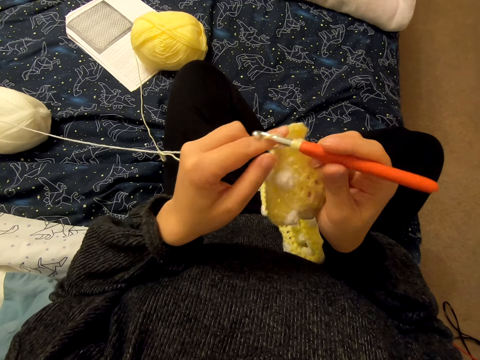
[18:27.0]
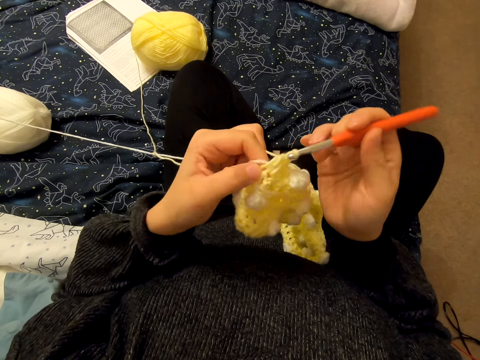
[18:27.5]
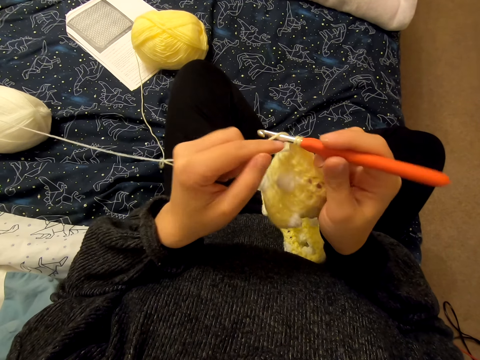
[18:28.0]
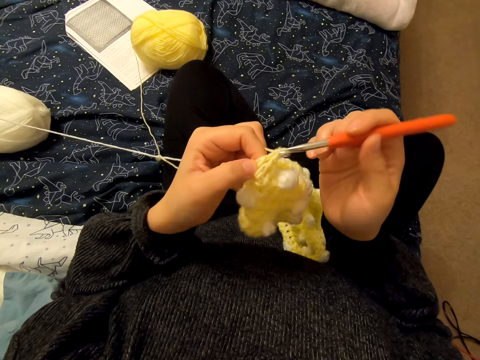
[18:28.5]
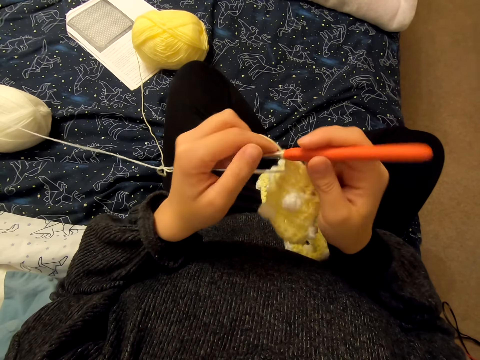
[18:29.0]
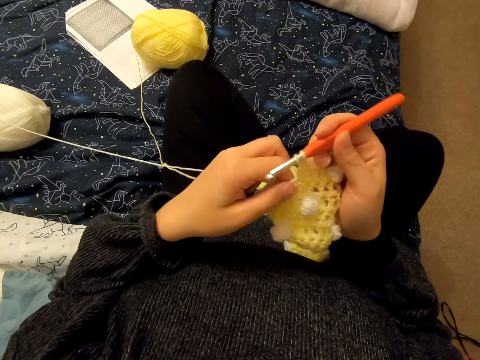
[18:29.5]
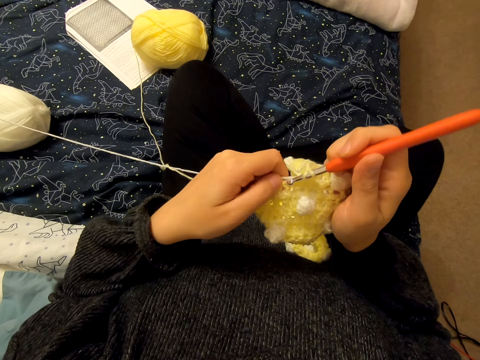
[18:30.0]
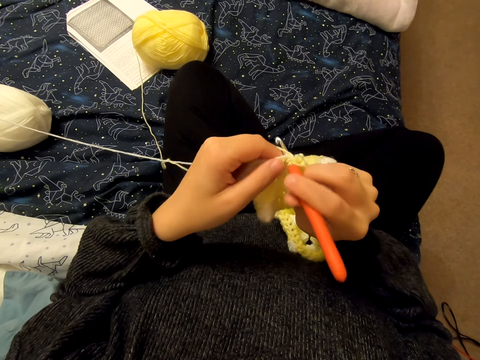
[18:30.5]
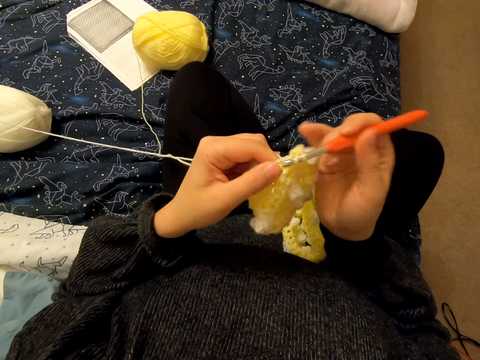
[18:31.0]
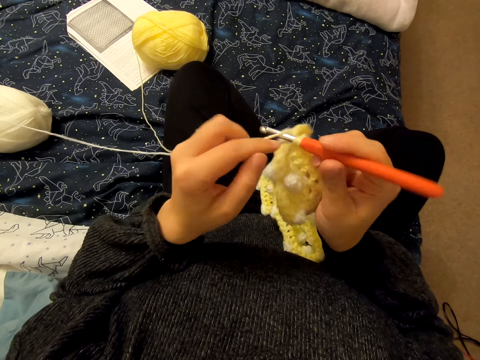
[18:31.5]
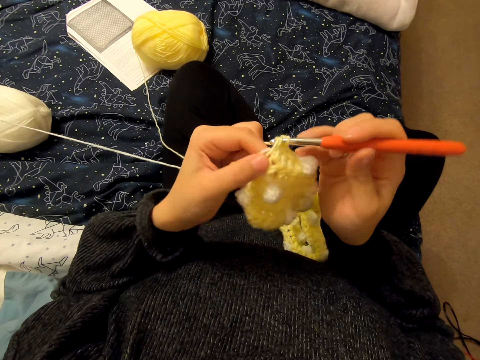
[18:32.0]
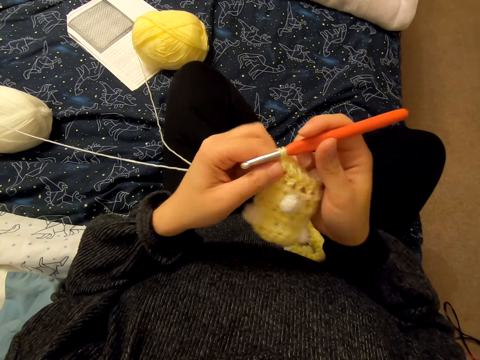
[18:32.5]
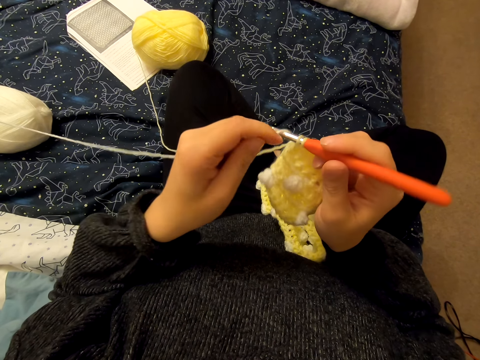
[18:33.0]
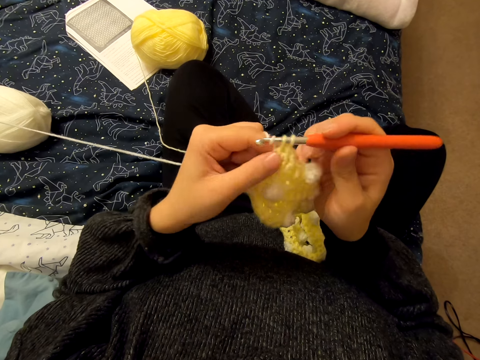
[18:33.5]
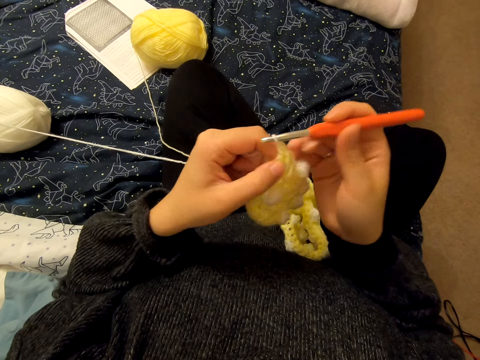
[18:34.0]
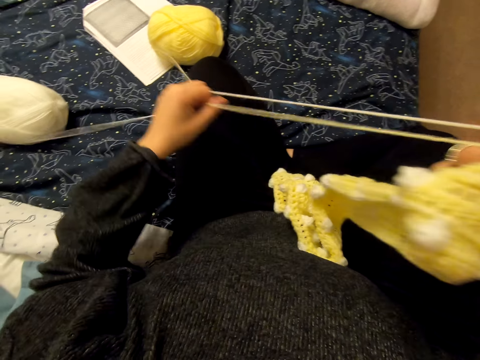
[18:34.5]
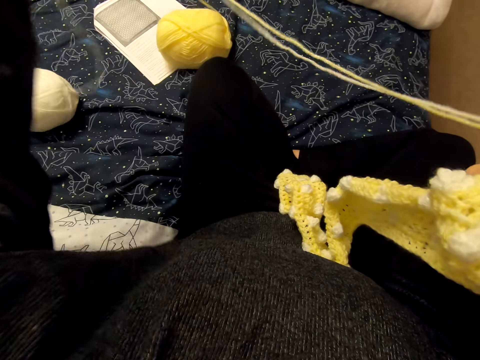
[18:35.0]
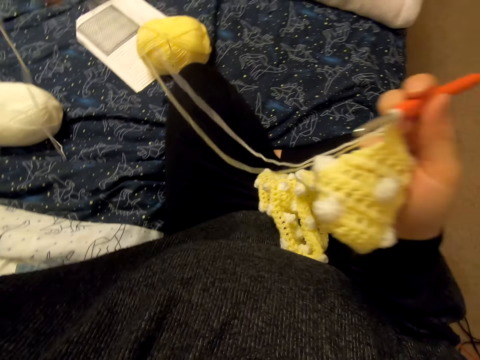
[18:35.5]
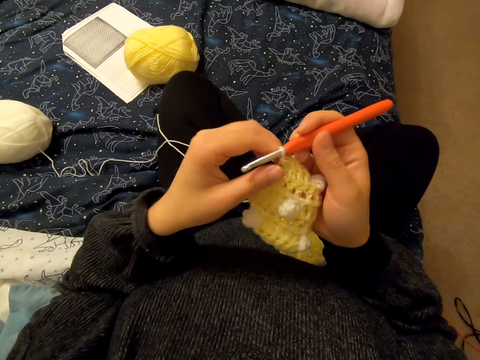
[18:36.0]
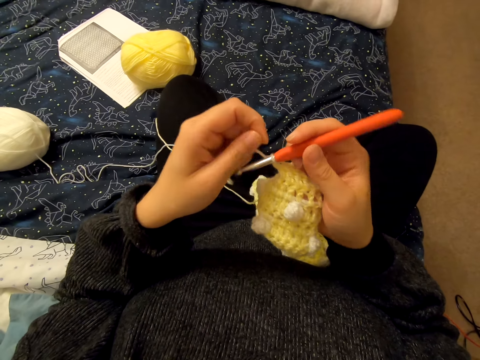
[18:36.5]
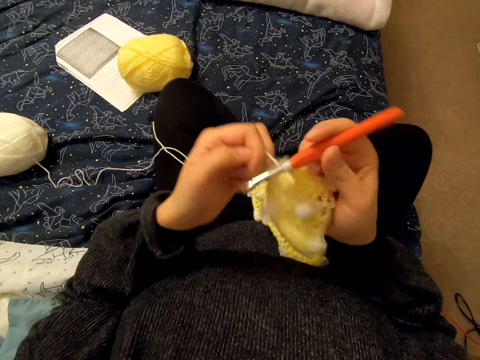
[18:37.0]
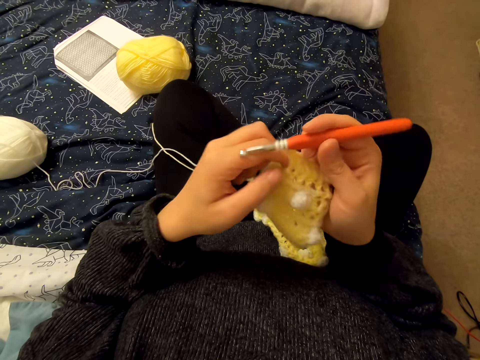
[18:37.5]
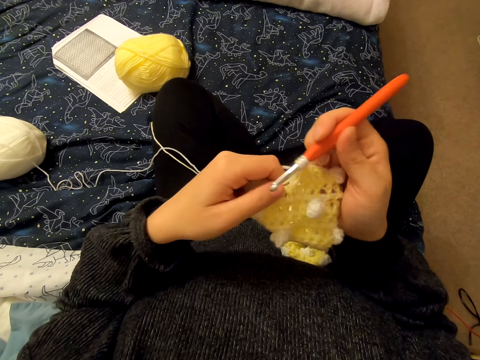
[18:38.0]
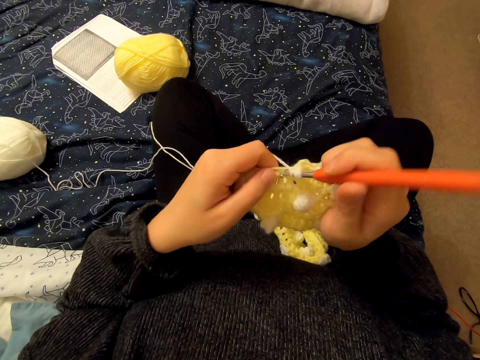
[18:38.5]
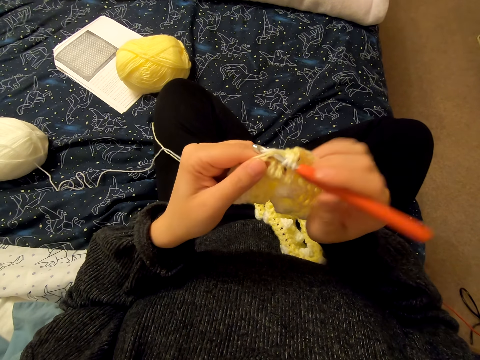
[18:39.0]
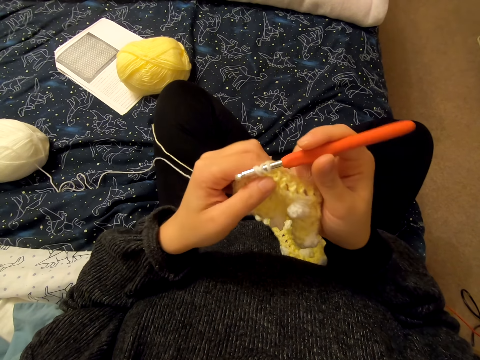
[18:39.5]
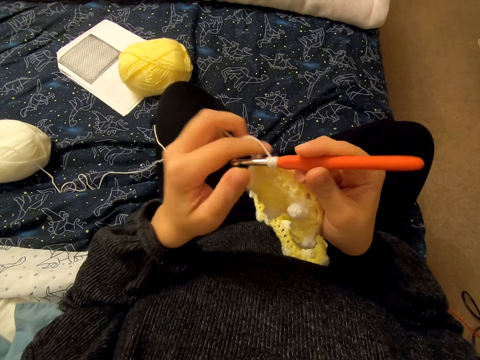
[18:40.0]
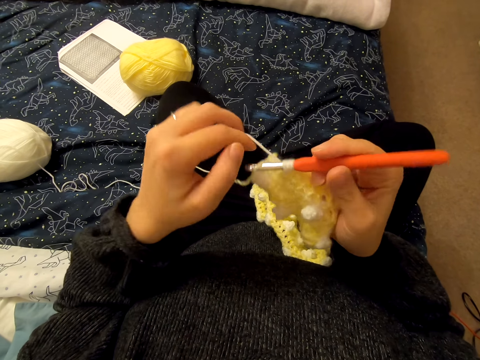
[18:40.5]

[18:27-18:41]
The camera wearer loops a yarn on the knitting needle and knits the fabric. They loop the yarn on the knitting needle and knit the fabric. They loop the yarn on the knitting needle and knit the fabric. They loop the yarn on the knitting needle and knit the fabric. They loop the yarn on the knitting needle and knit the fabric. They straighten the yarn. They loop the yarn on the knitting needle and knit a cloth with the knitting needle.

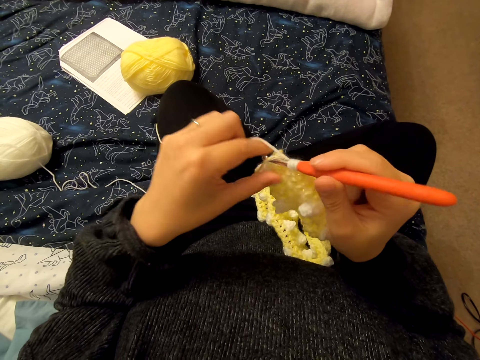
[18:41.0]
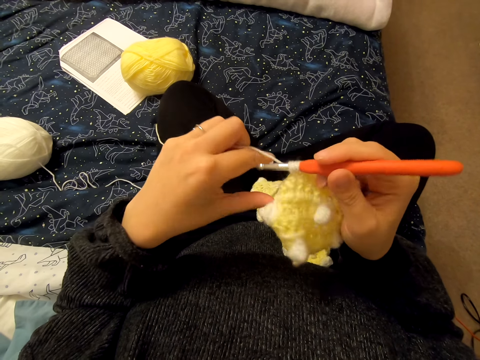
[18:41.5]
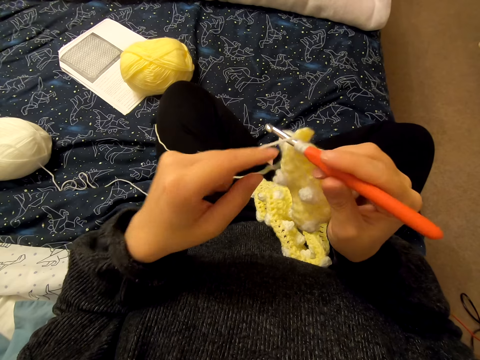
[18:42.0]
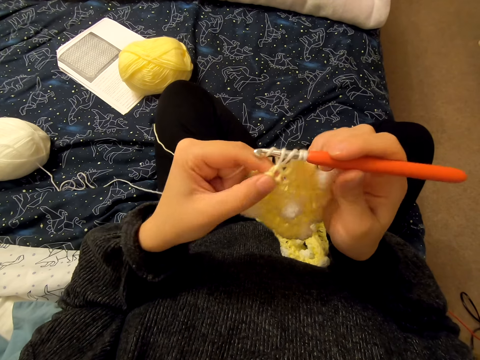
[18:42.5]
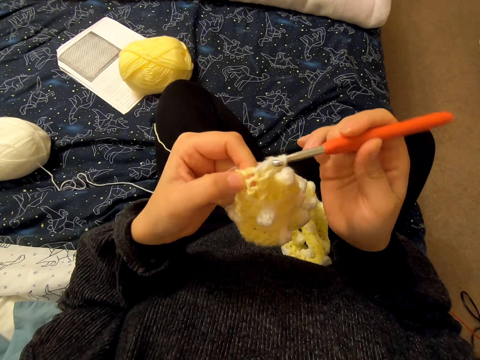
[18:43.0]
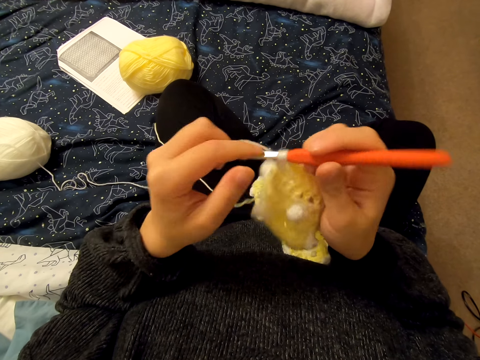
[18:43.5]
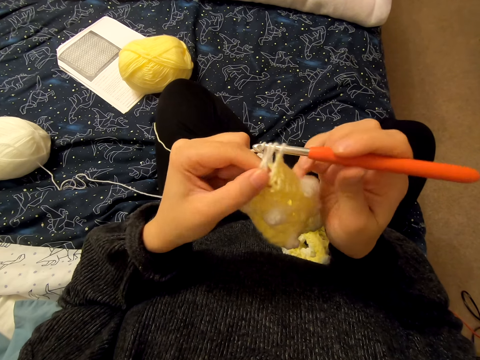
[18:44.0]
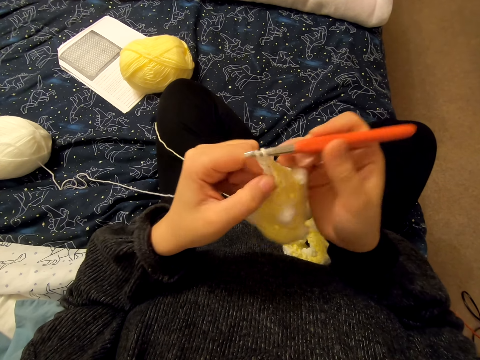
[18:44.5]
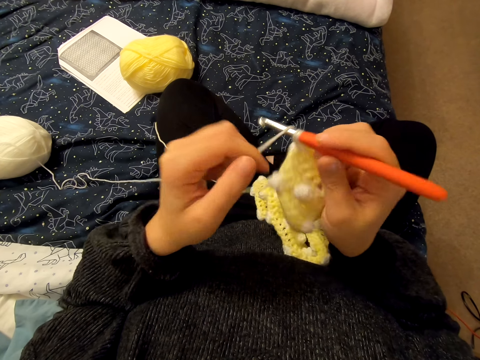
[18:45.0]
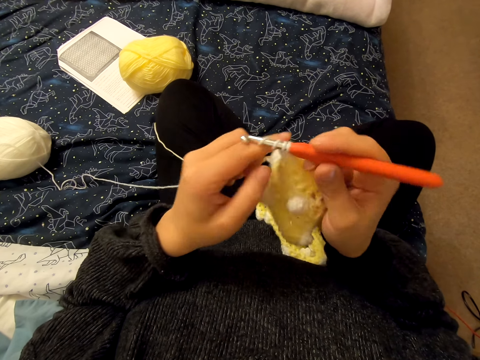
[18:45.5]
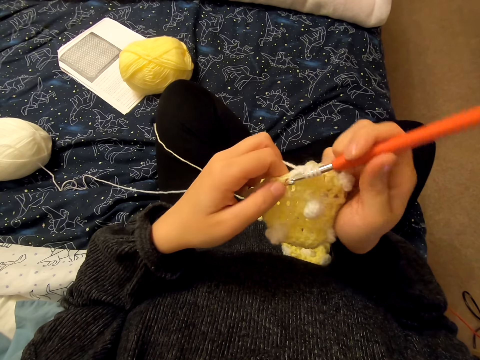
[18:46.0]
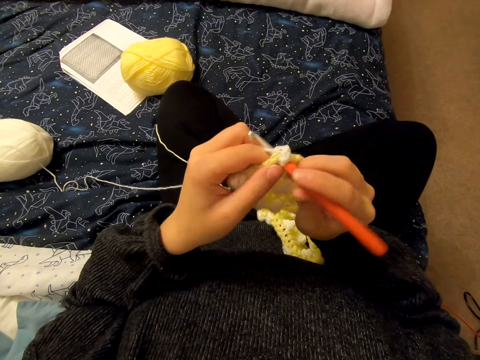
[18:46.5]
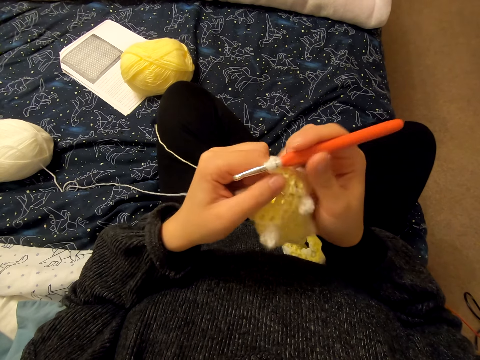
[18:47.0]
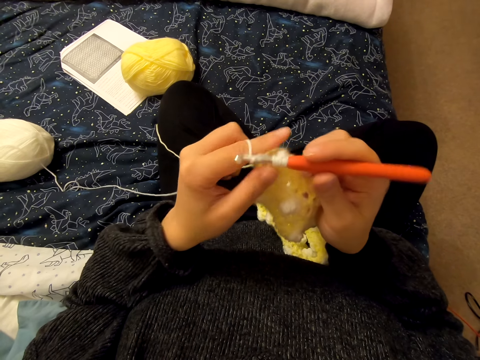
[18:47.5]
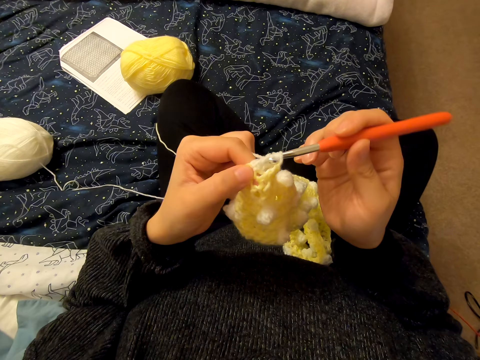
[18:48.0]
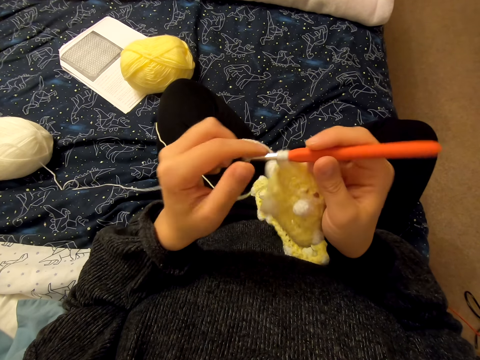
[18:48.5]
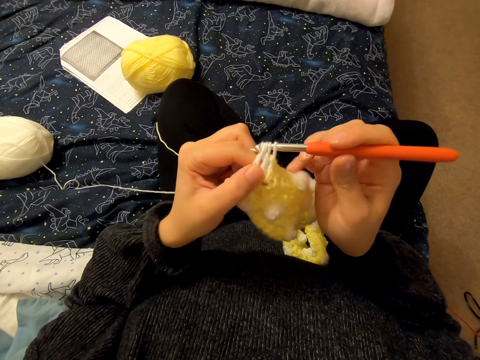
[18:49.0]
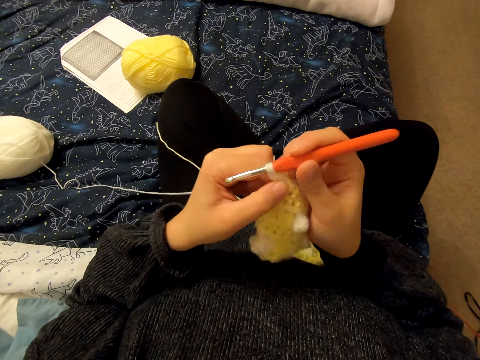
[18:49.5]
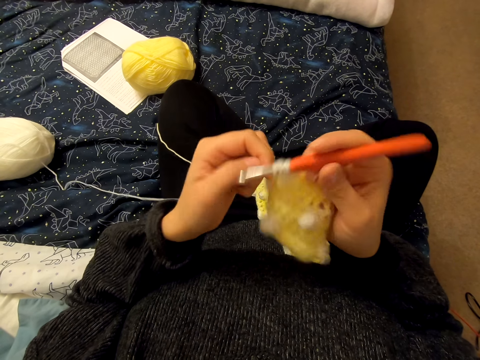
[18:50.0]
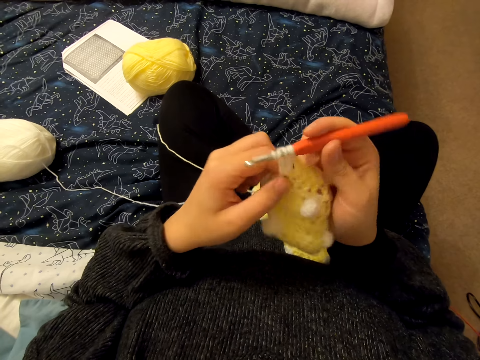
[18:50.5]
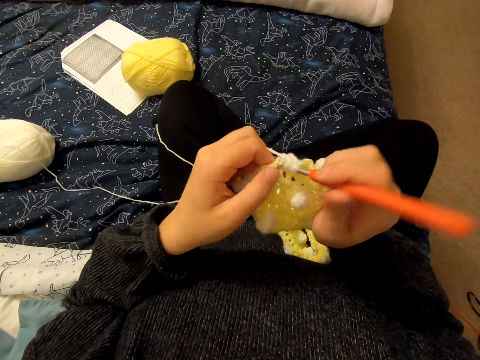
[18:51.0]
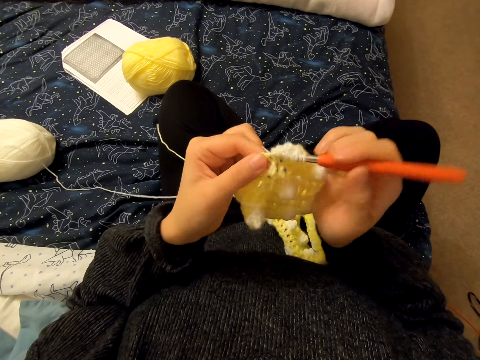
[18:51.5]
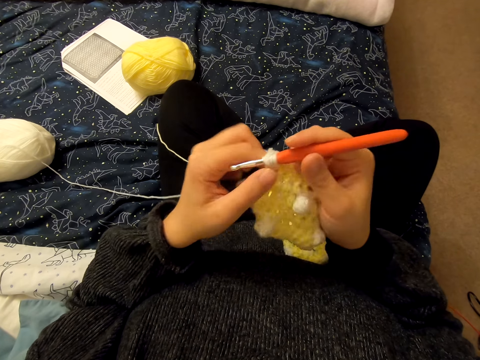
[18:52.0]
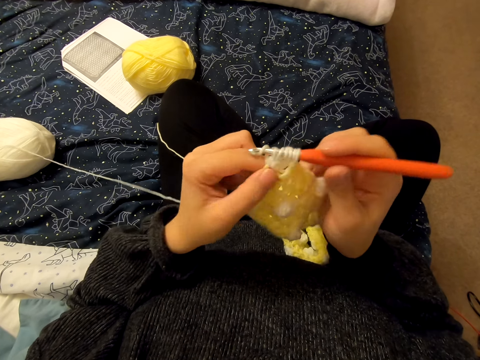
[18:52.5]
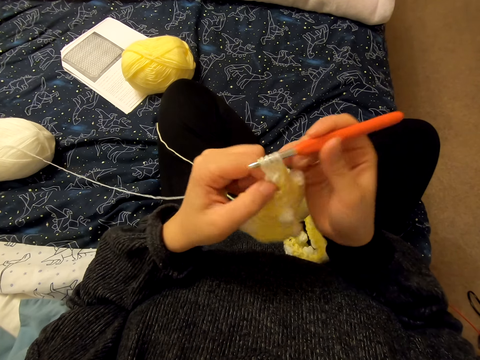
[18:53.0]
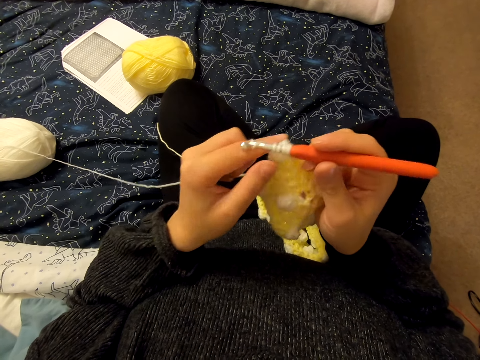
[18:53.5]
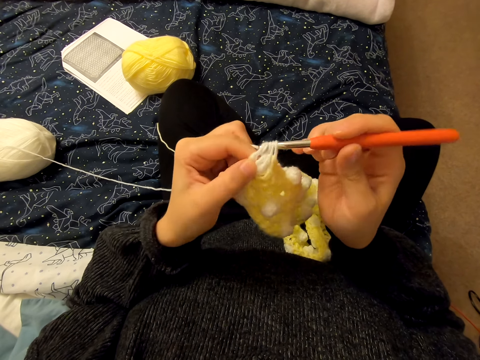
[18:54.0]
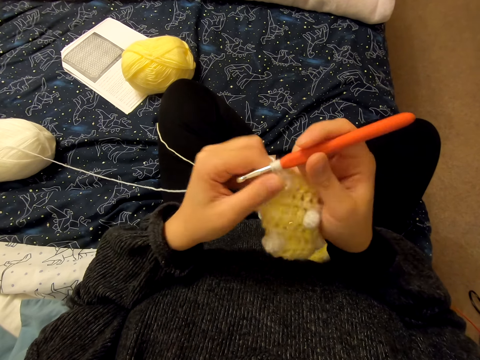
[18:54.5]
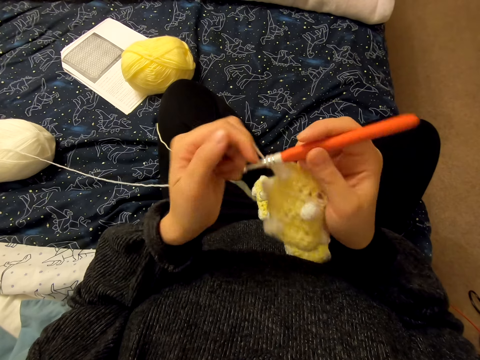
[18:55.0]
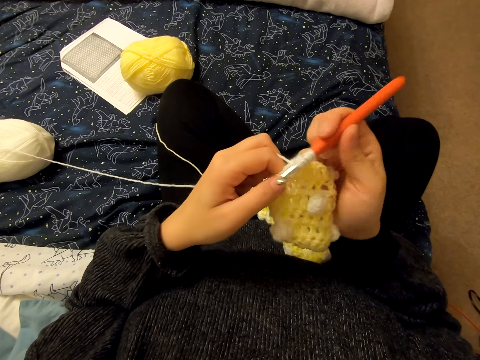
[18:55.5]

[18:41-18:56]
The camera wearer loops a yarn on the knitting needle and knits the fabric. They loop the yarn on the knitting needle and knit the fabric. They loop the yarn on the knitting needle and knit the fabric. They loop the yarn on the knitting needle and knit the fabric. They loop the yarn on the knitting needle and knit the fabric. They loop the yarn on the knitting needle and knit the fabric. They loop the yarn on the knitting needle and knit the fabric. They loop the yarn on the knitting needle and knit the fabric. They loop the yarn on the knitting needle.
